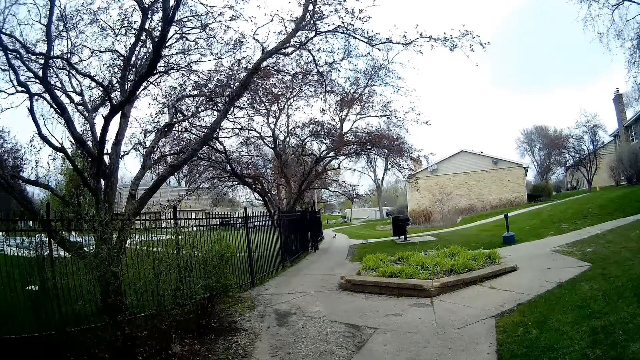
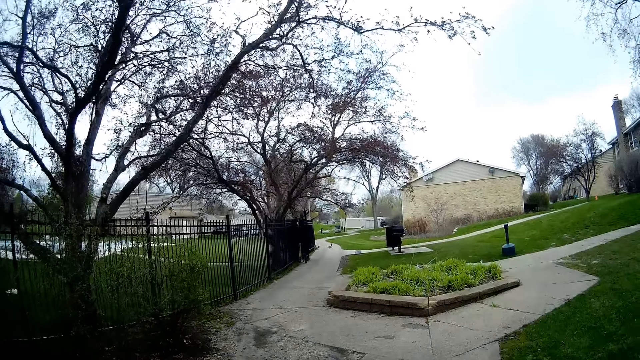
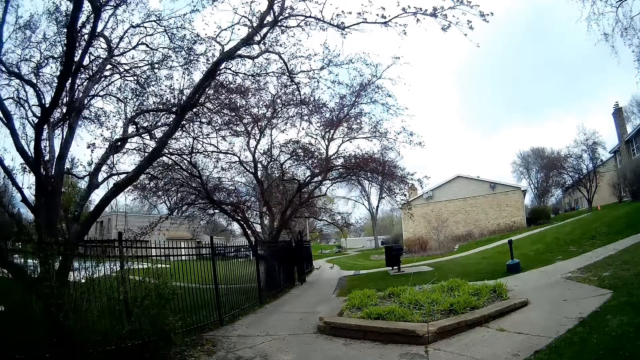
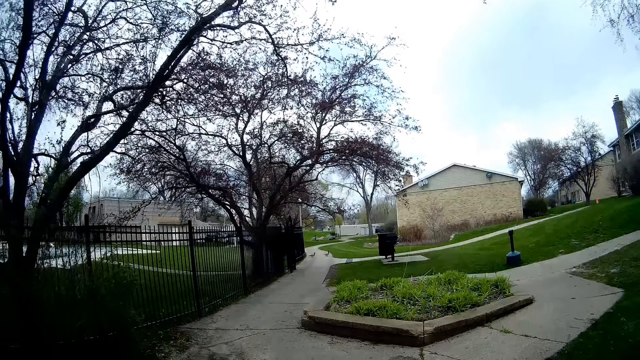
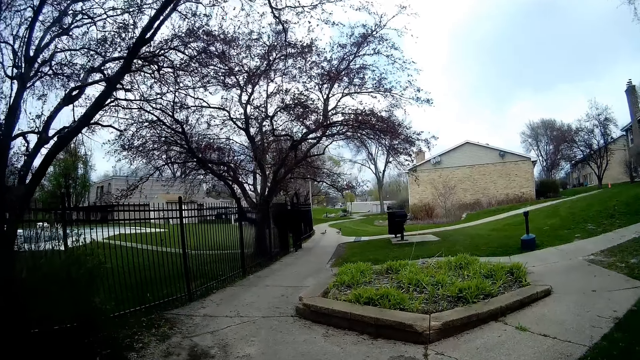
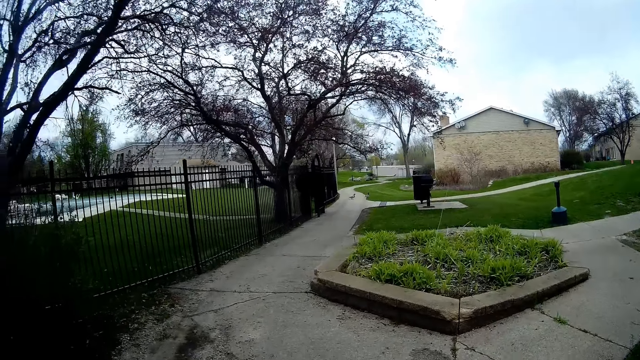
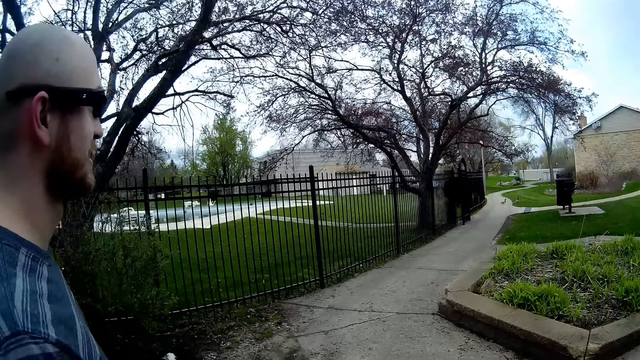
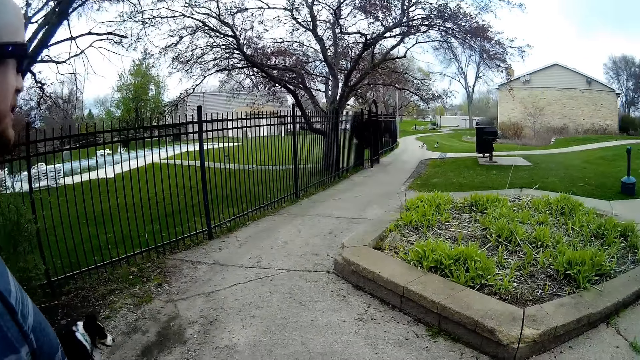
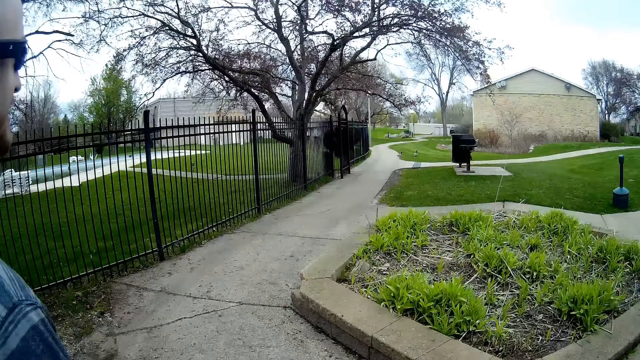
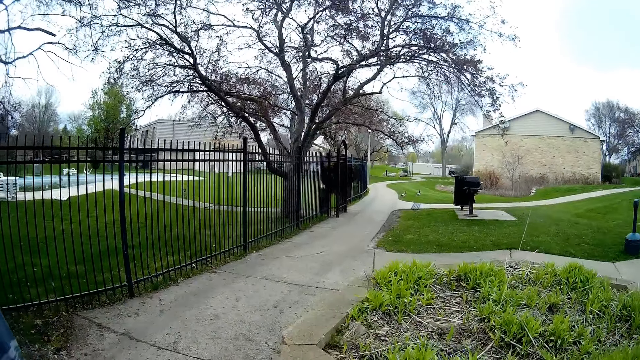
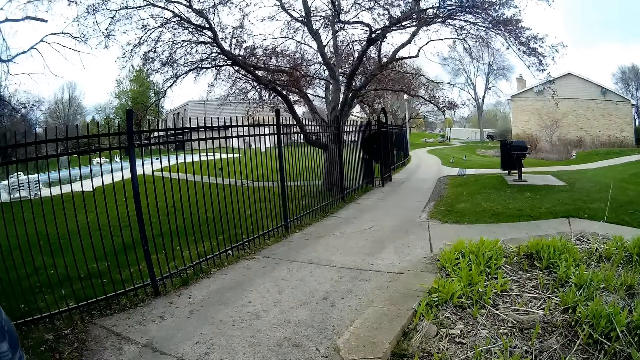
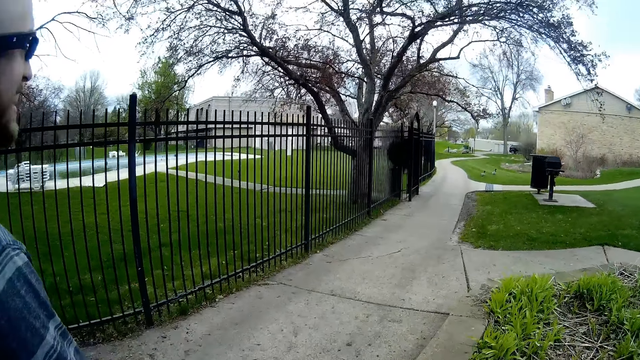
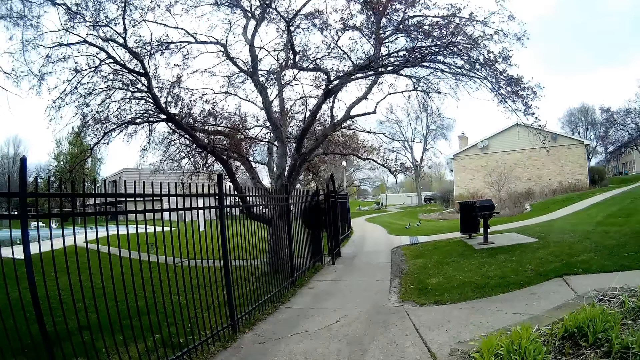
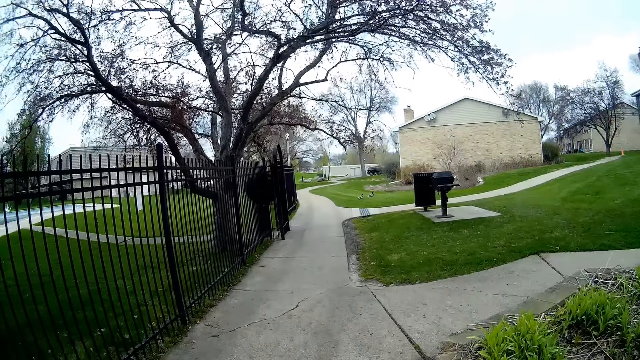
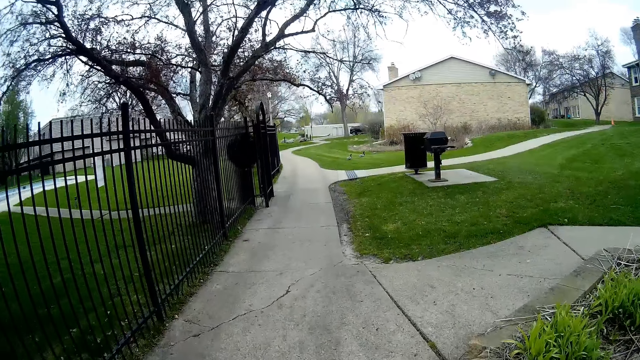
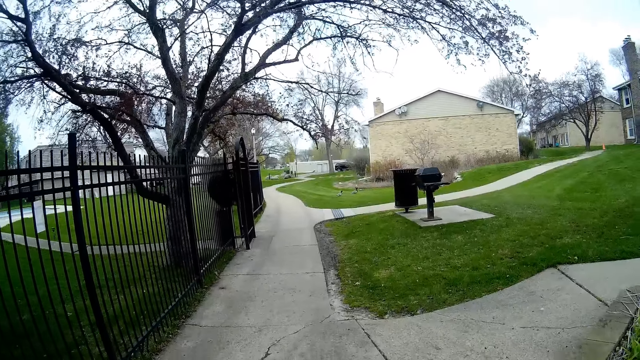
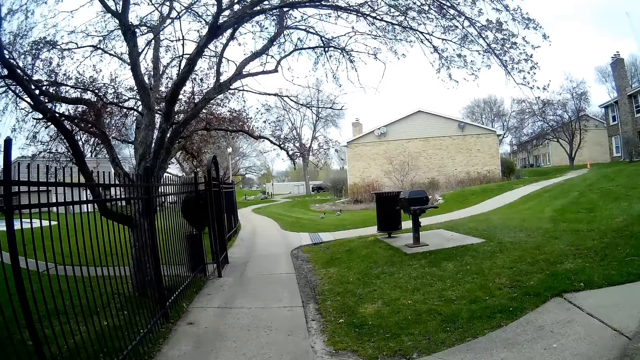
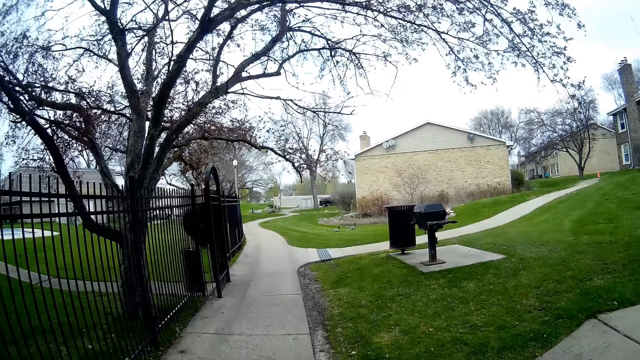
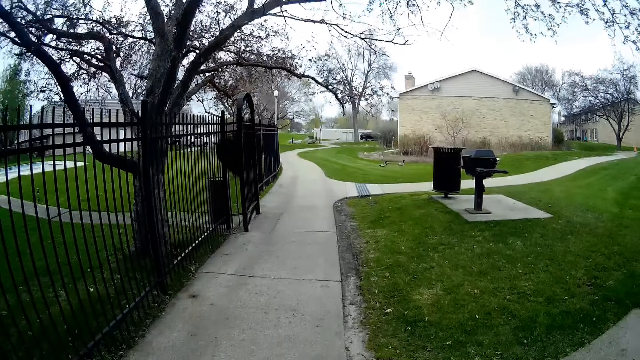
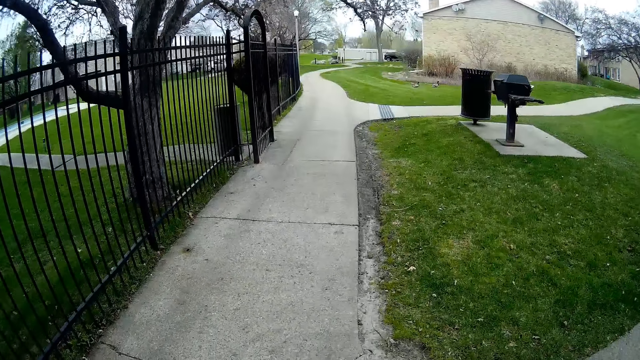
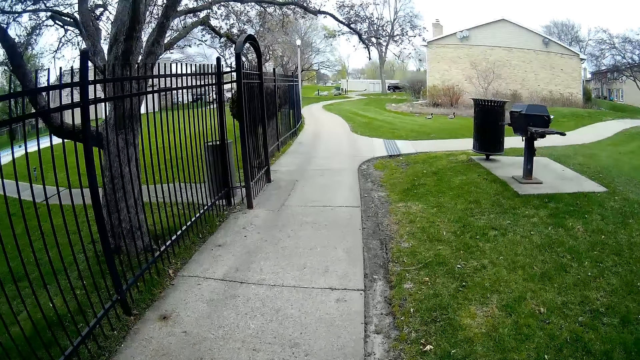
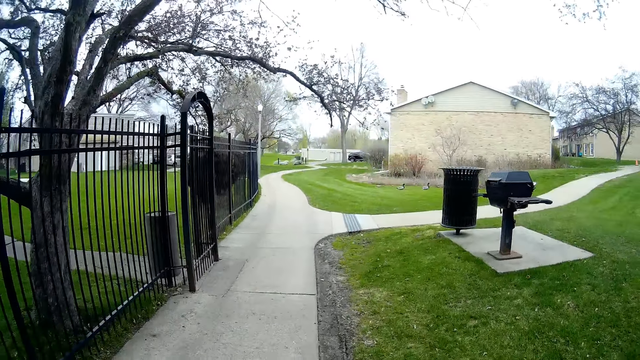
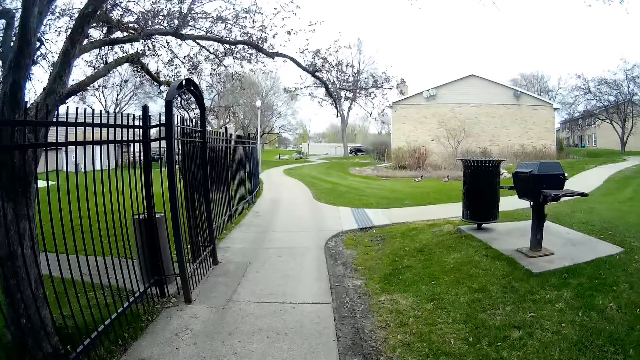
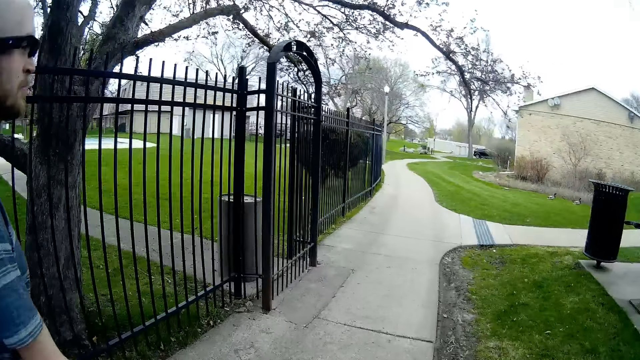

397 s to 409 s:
The camera wearer talks with a man. The man walks around. The camera wearer walks around. A duck walks on a lawn. Another duck walks on the lawn.

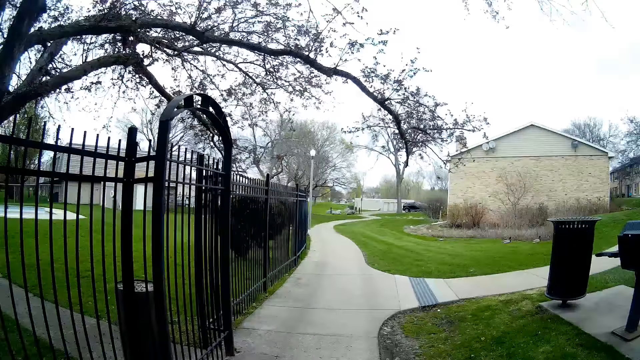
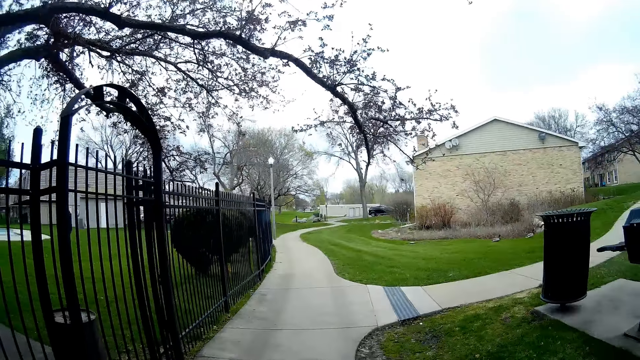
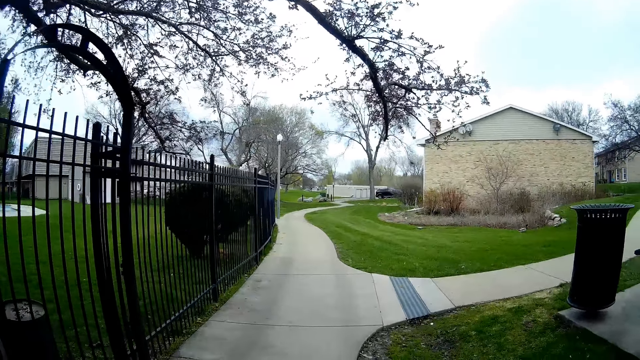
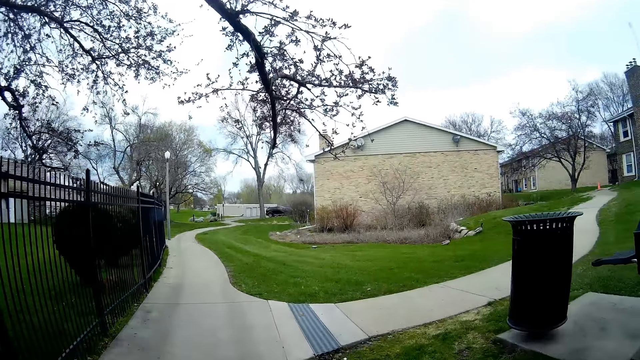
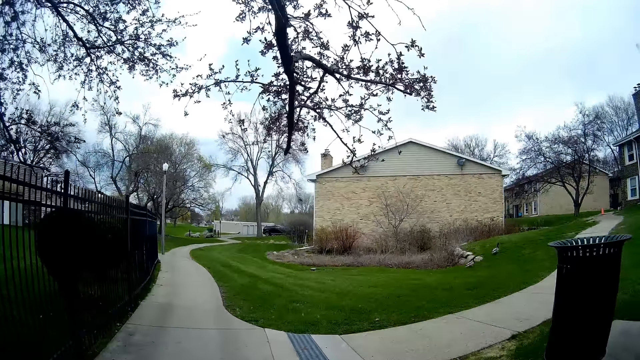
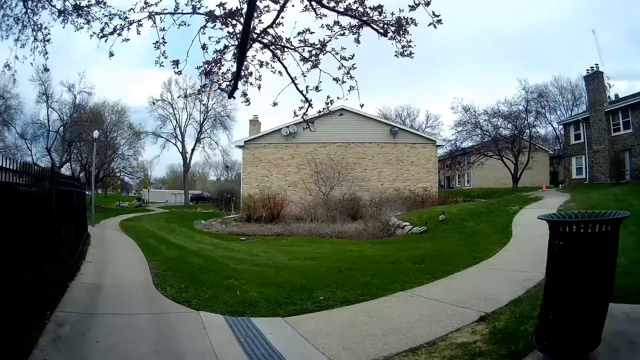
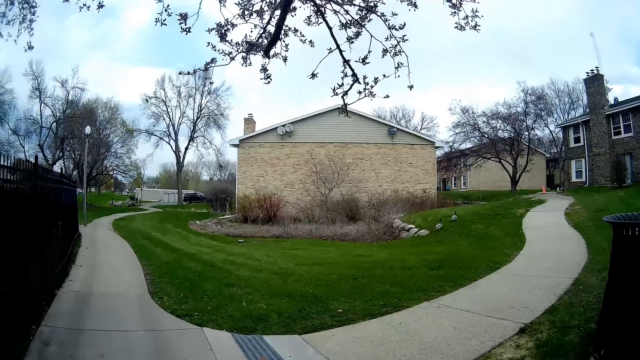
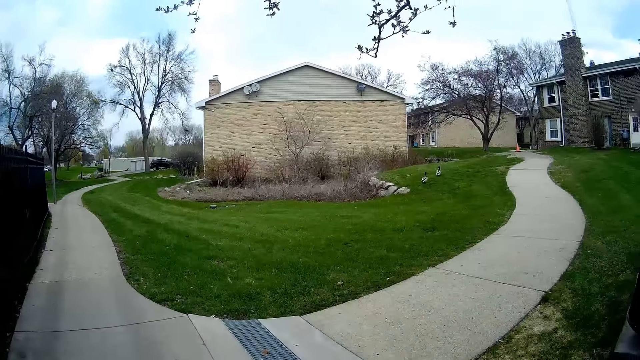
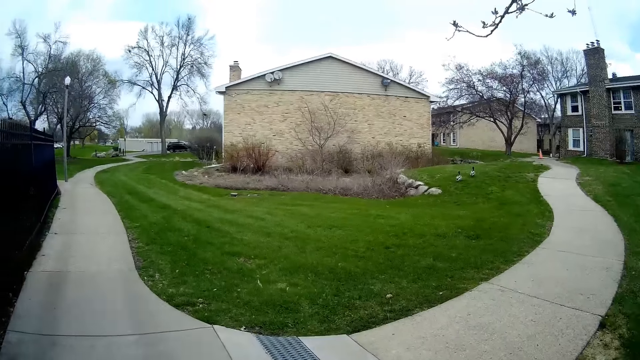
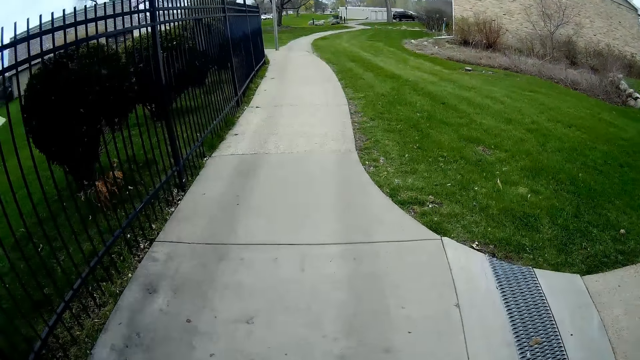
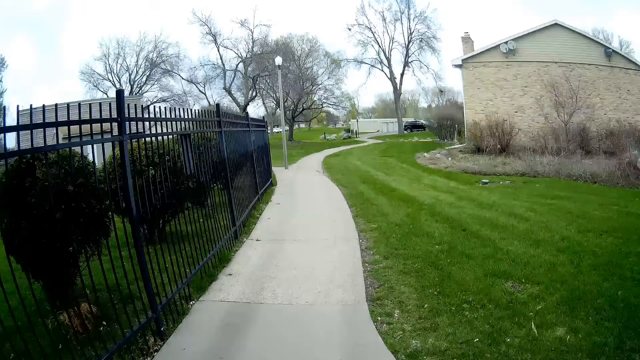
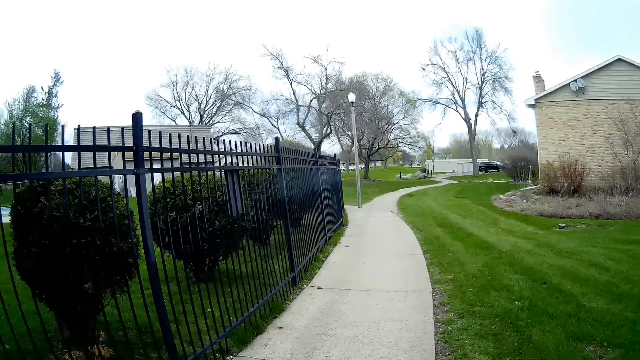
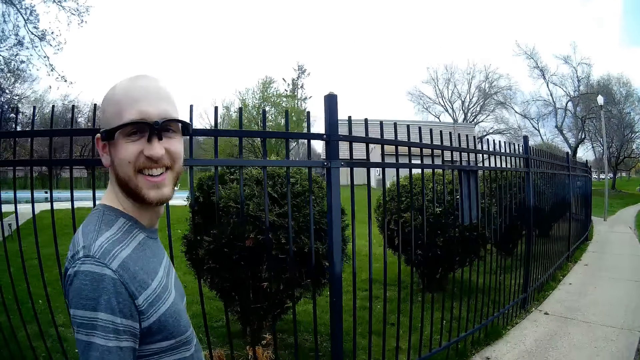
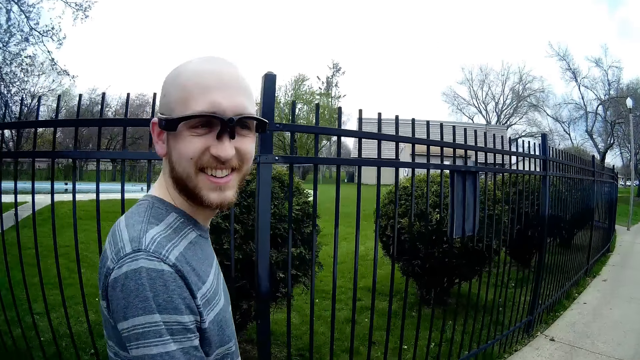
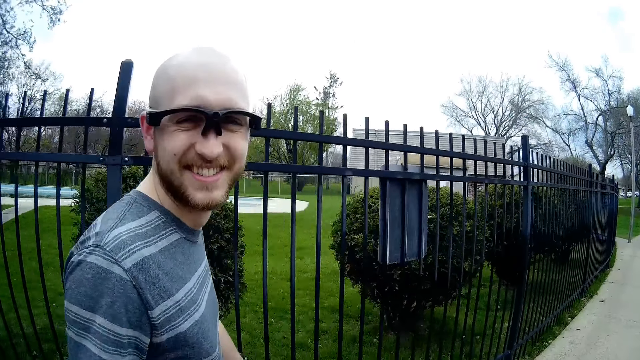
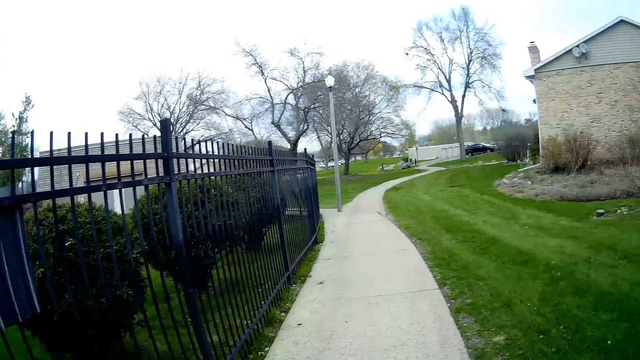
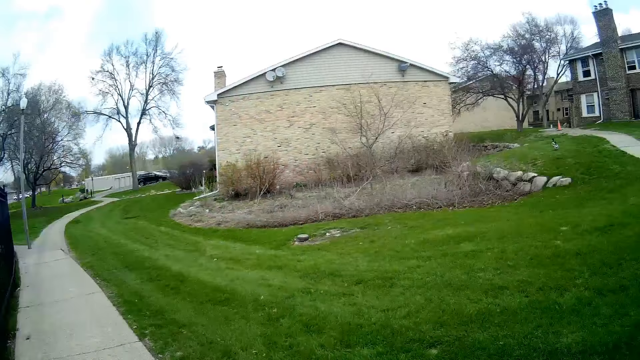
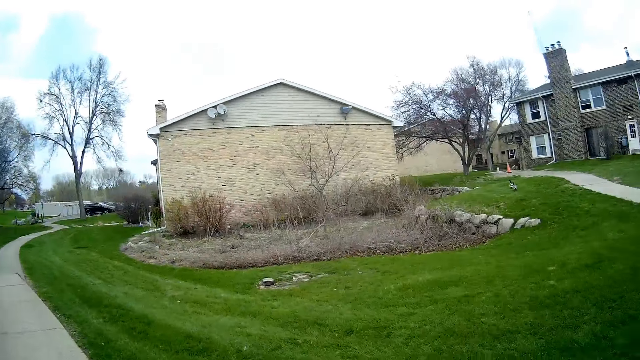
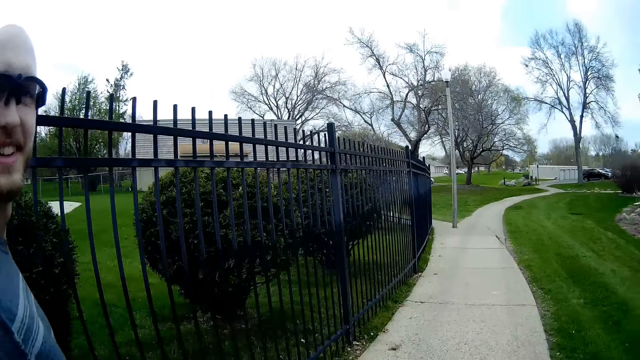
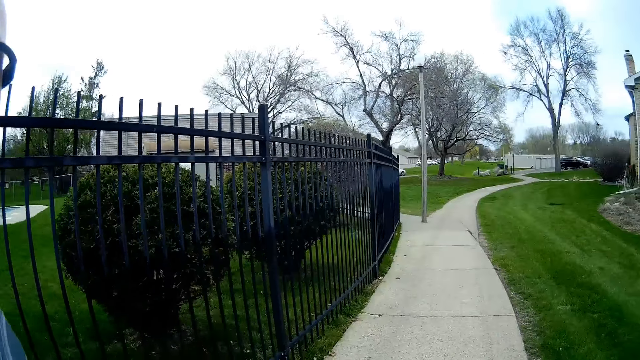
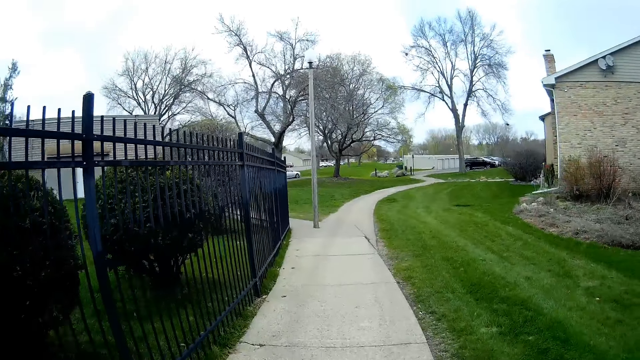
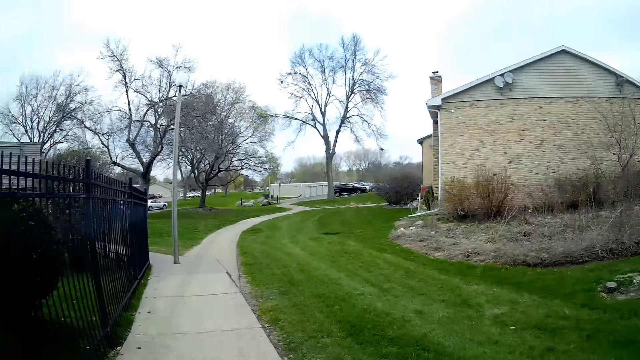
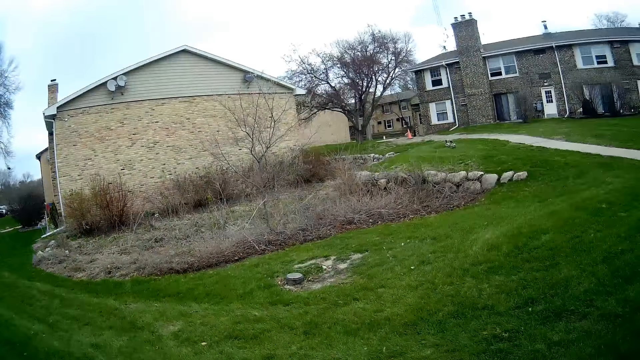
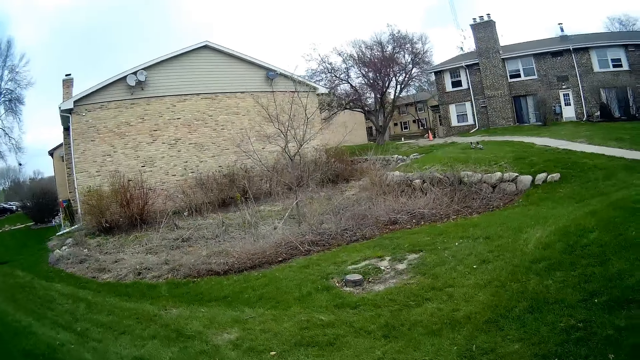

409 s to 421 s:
The camera wearer stares at a man. They look around. They walk around. They talk with the man.
